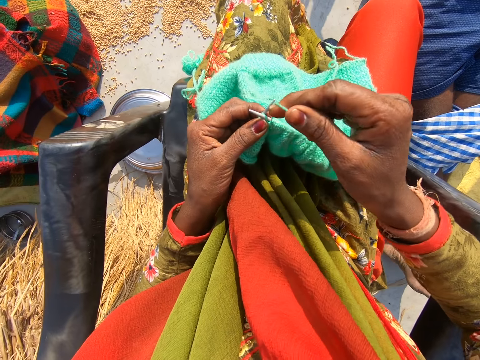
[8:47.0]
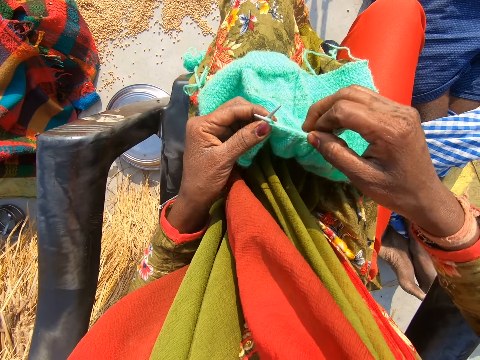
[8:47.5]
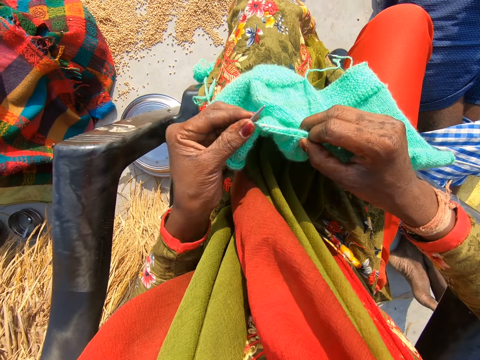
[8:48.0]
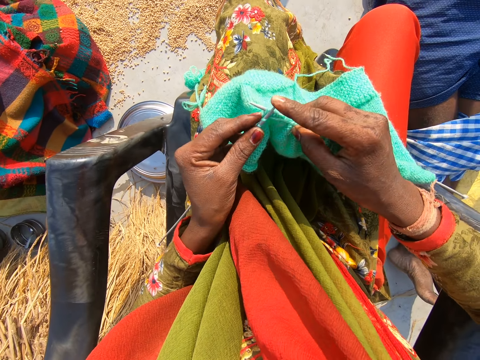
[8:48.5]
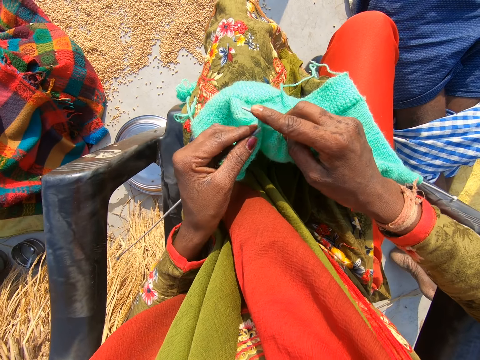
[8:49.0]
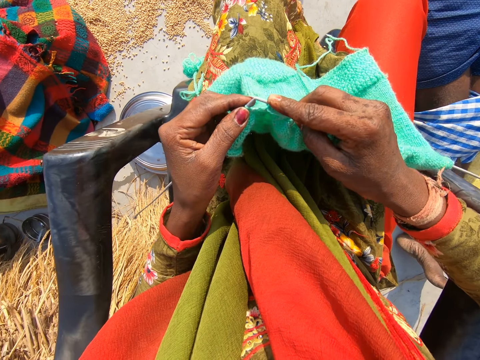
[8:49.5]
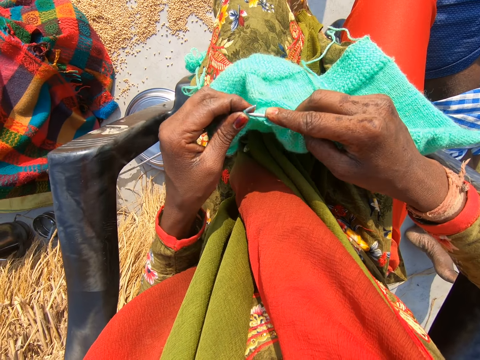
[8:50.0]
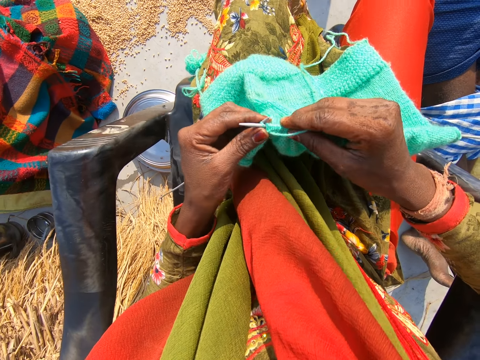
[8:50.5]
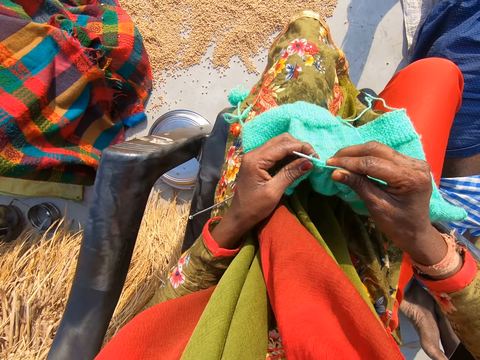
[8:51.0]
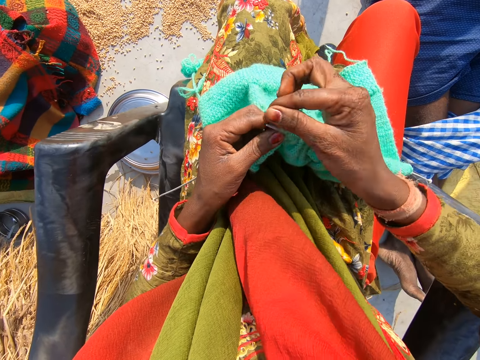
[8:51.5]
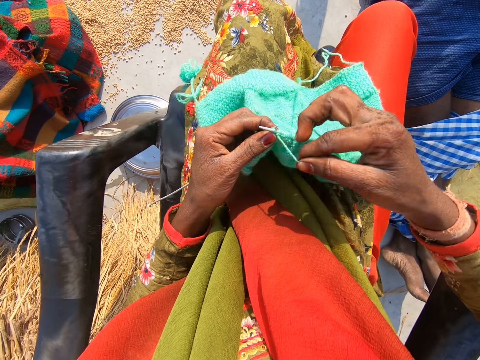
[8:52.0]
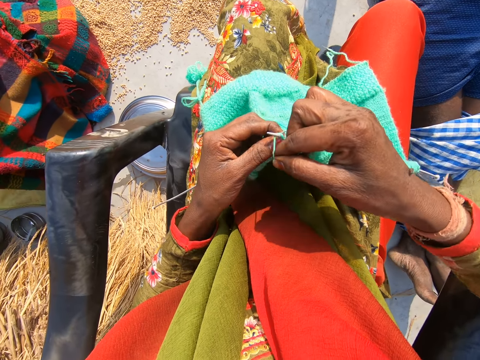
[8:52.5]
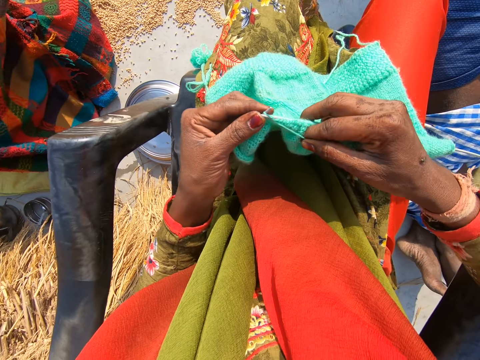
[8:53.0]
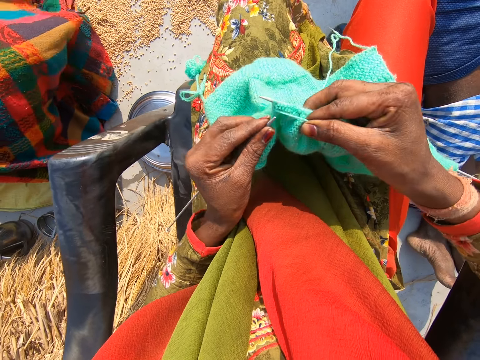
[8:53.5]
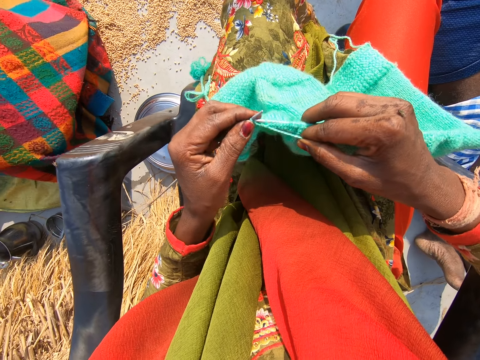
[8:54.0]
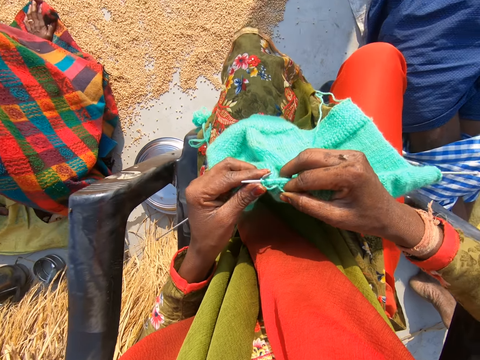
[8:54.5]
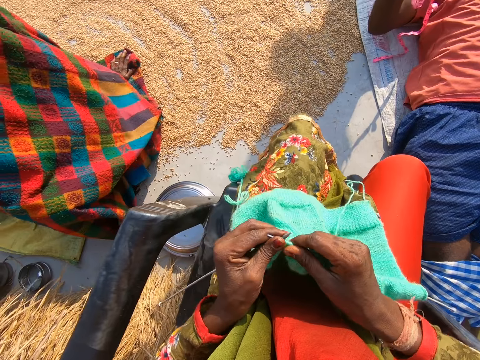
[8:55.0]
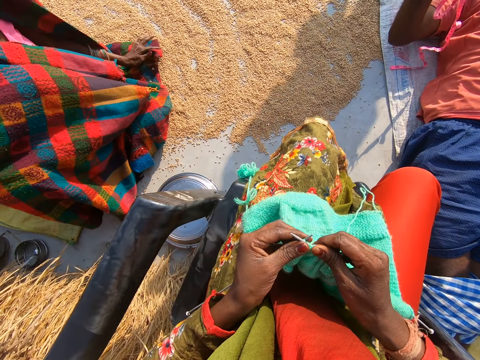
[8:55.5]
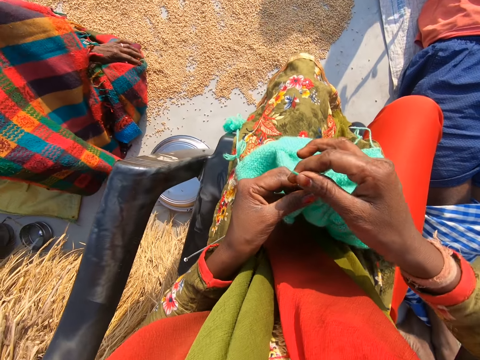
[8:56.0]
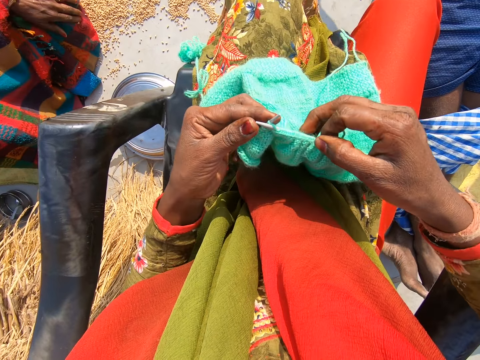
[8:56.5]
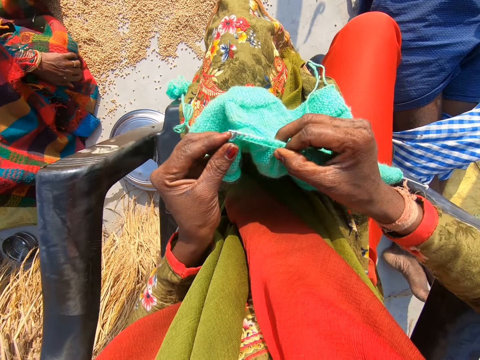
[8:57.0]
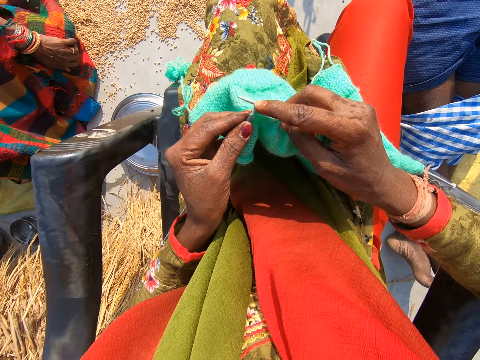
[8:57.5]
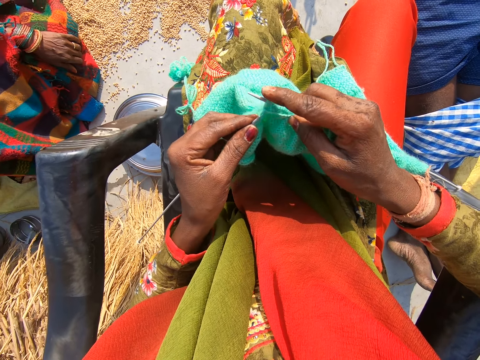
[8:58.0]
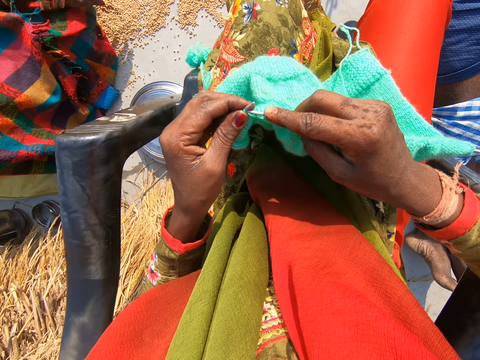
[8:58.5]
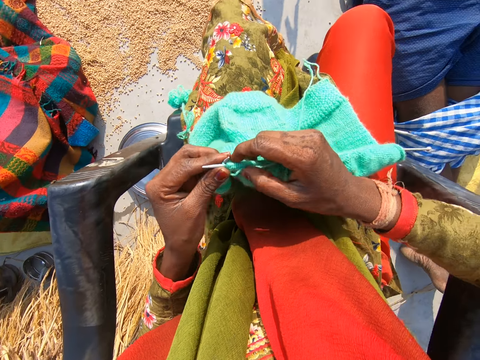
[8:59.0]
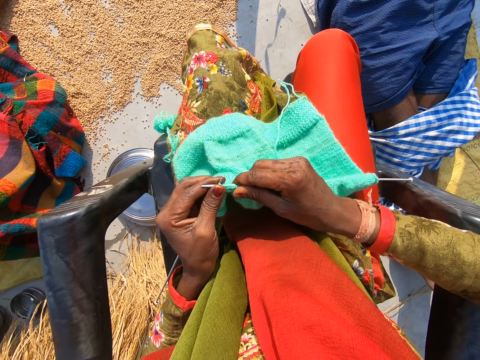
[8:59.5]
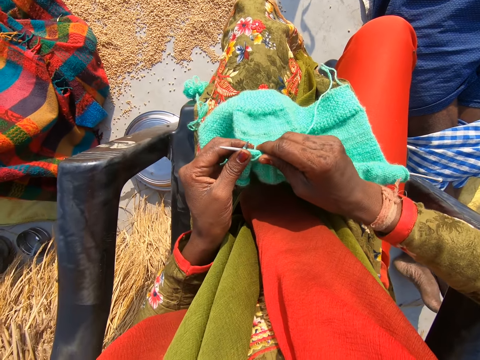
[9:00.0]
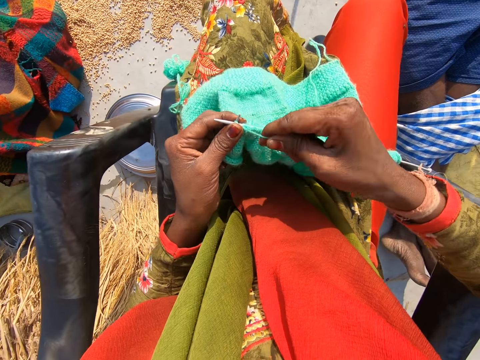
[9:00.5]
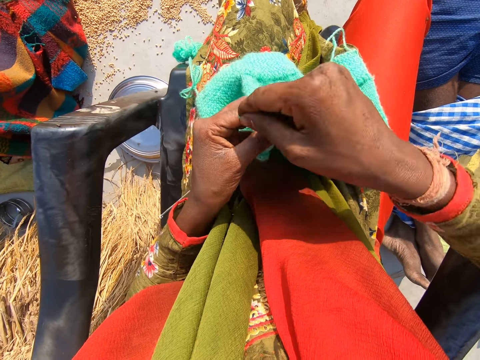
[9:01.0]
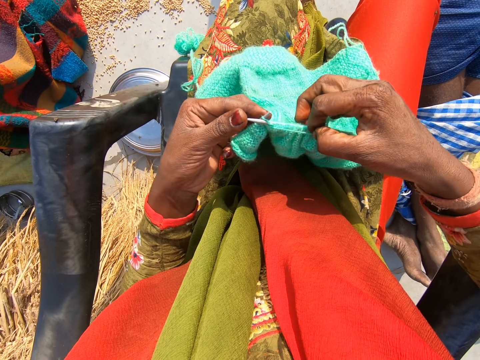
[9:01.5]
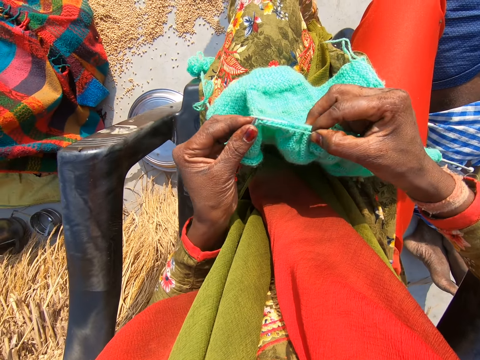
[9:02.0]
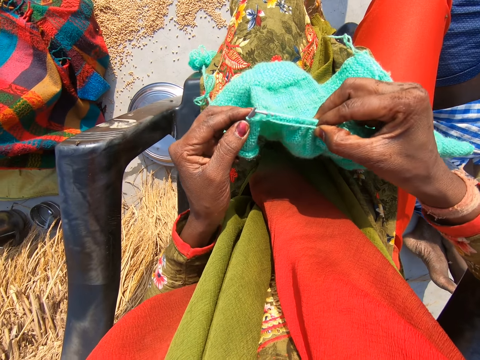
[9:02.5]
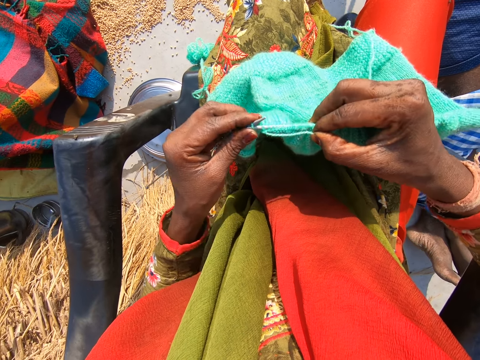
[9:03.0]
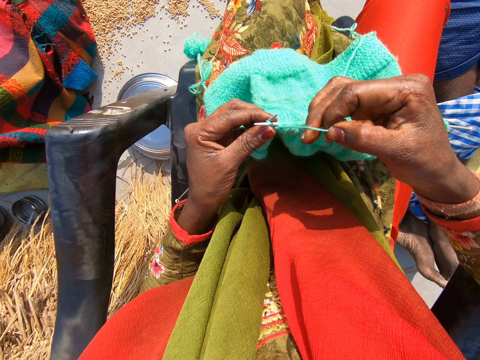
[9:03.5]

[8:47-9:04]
A lady moves a hand. The lady moves a hand. The lady moves grains.

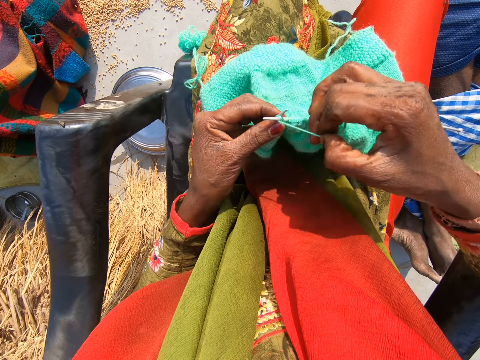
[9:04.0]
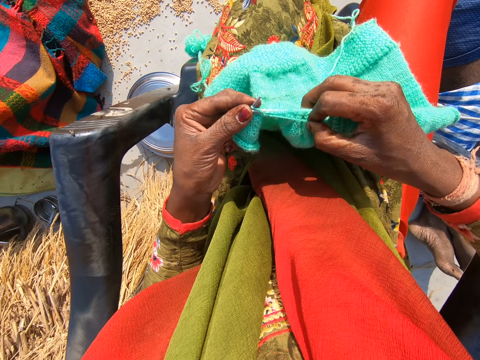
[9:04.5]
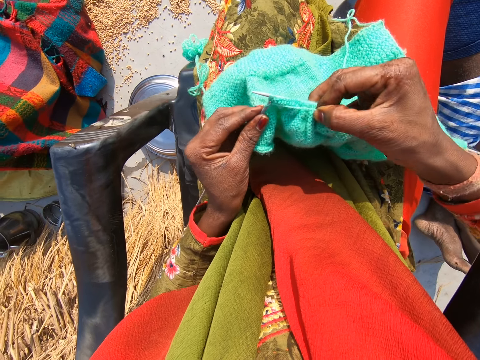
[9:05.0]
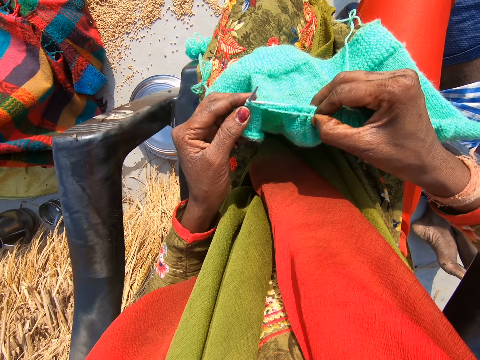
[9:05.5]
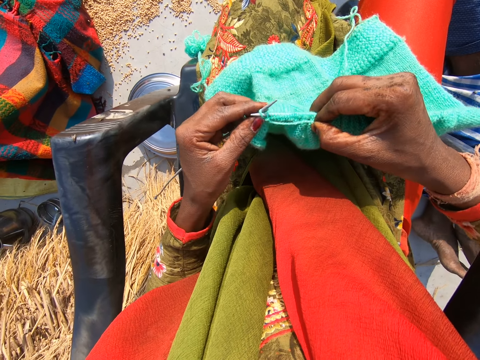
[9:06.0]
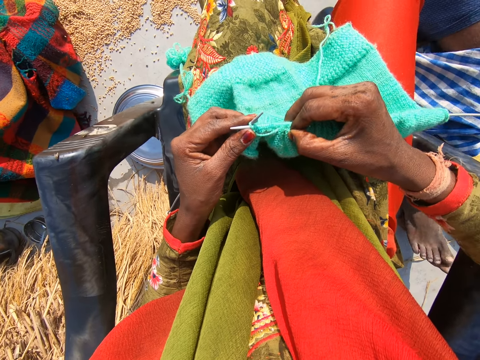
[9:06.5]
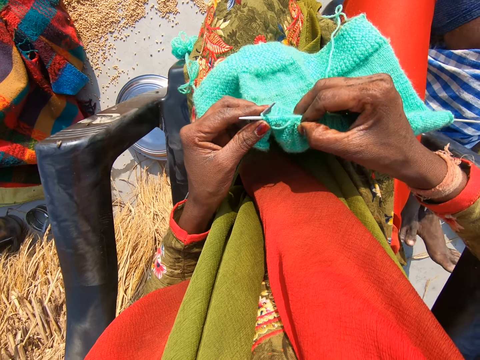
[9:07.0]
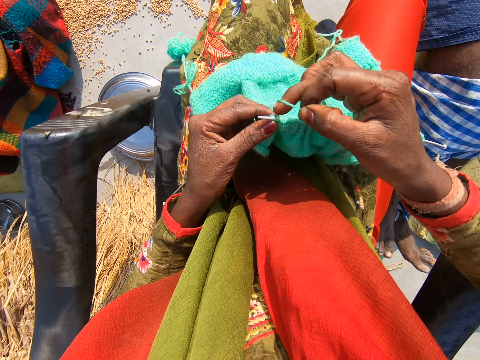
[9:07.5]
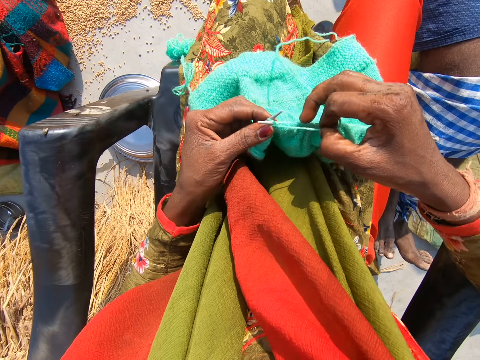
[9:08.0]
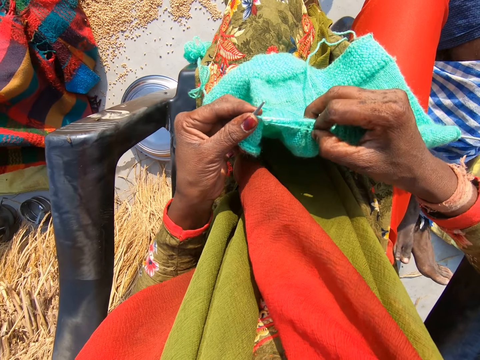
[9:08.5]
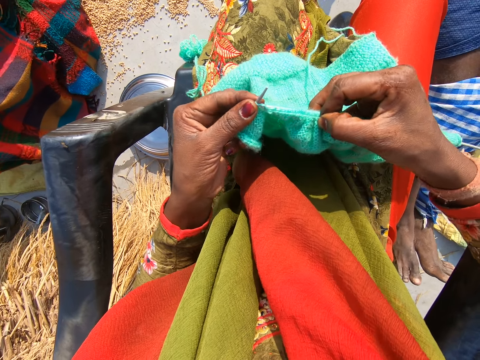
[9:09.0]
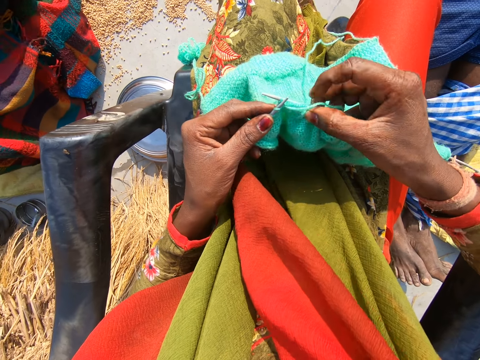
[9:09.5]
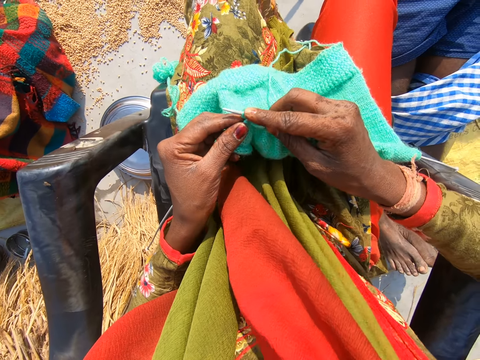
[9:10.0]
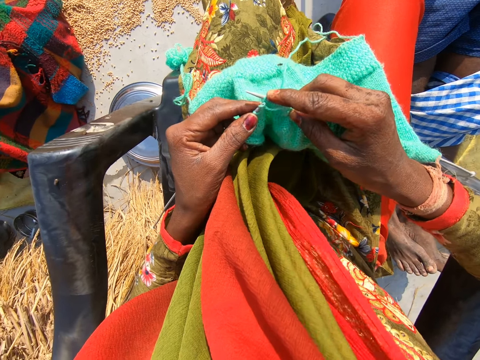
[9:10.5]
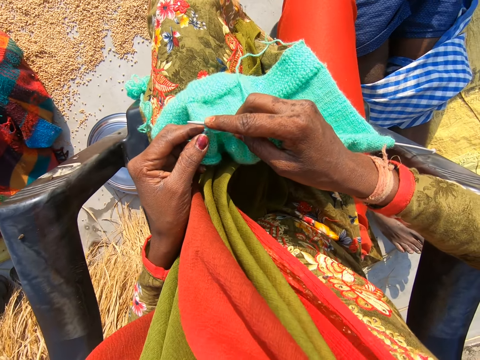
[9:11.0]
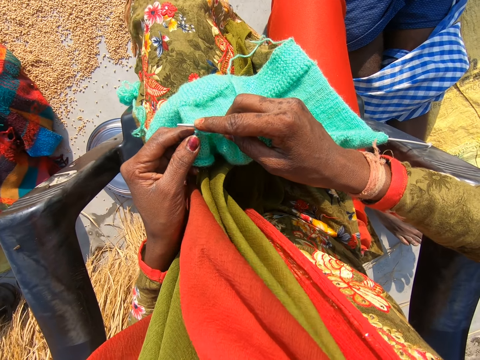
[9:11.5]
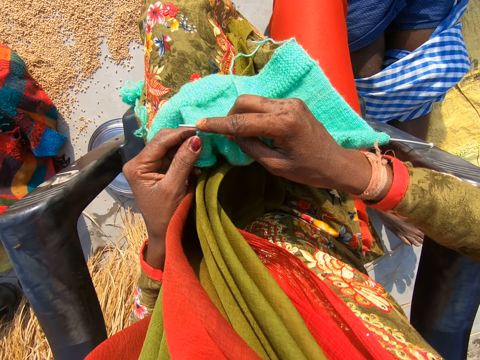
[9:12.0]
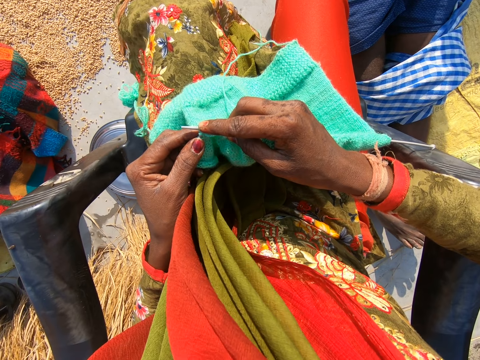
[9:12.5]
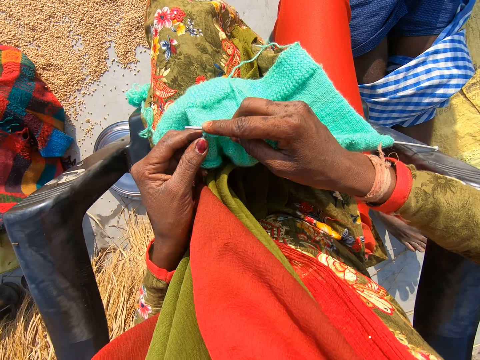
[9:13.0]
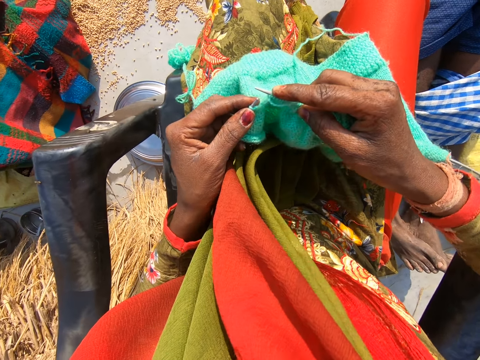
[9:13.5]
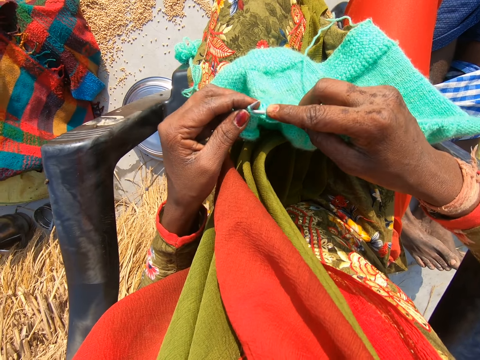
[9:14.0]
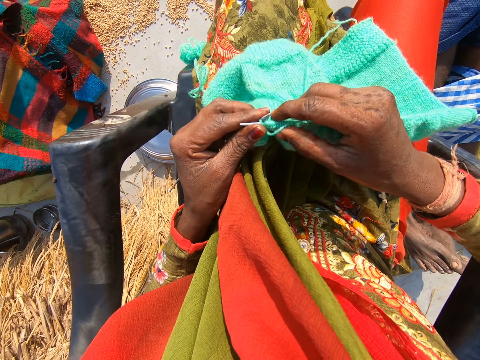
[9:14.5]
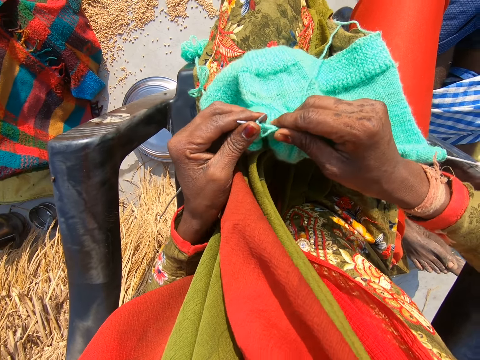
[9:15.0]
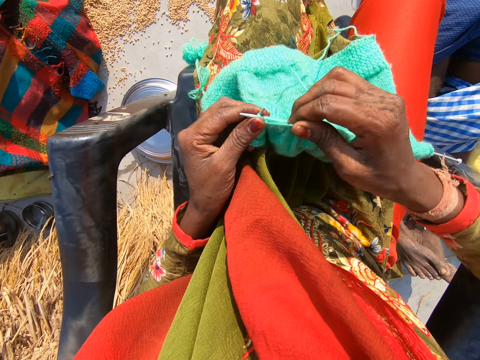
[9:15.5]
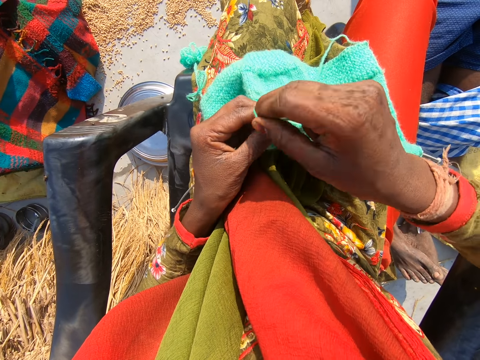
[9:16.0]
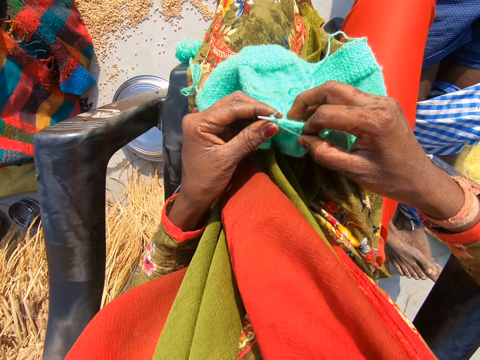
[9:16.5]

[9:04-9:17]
A man lifts a leg. The man straightens the leg. The camera wearer knits a cloth.
